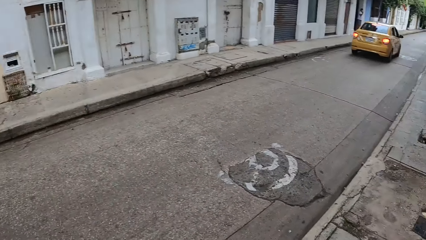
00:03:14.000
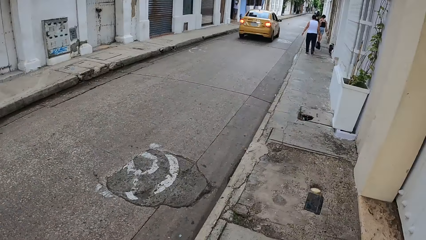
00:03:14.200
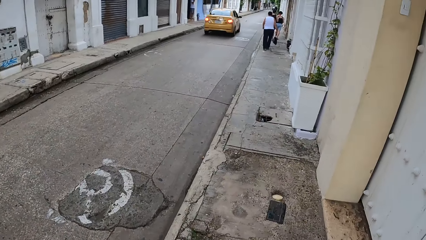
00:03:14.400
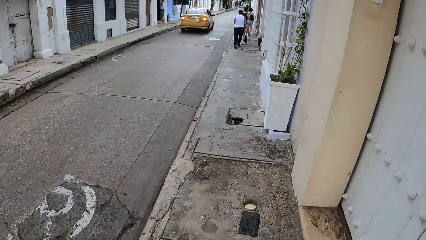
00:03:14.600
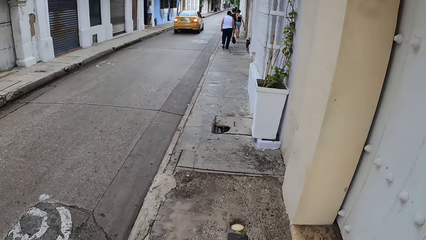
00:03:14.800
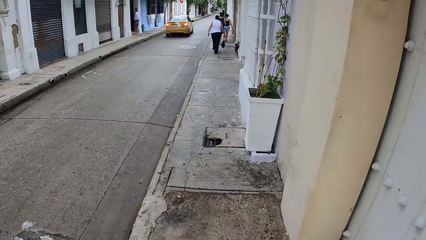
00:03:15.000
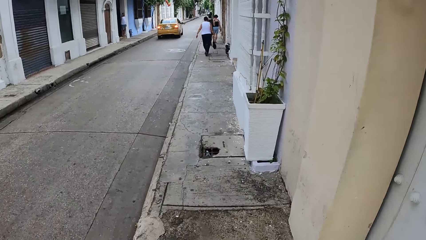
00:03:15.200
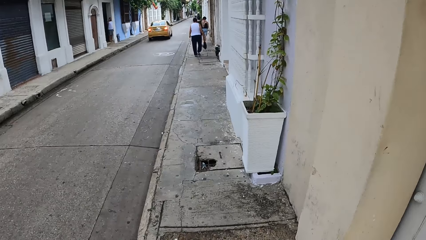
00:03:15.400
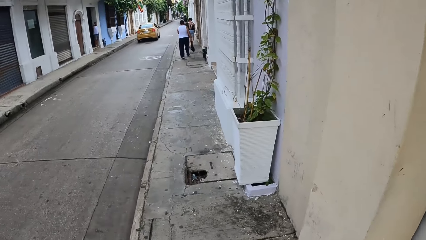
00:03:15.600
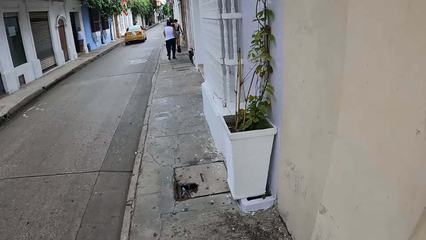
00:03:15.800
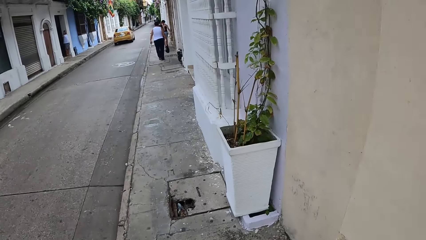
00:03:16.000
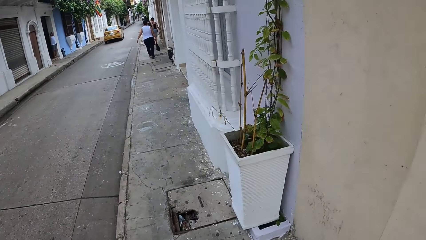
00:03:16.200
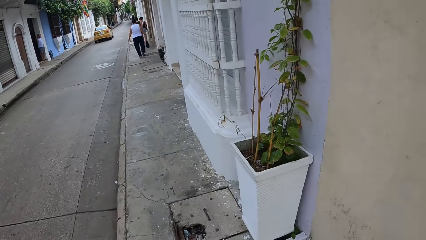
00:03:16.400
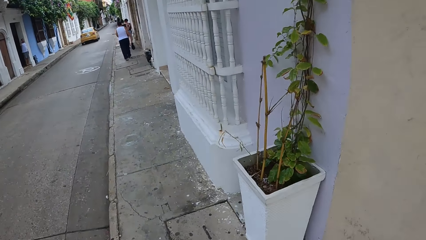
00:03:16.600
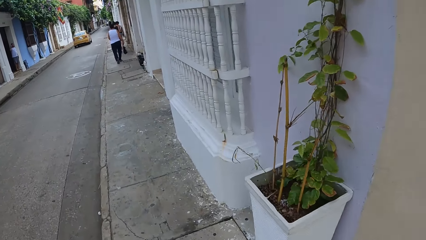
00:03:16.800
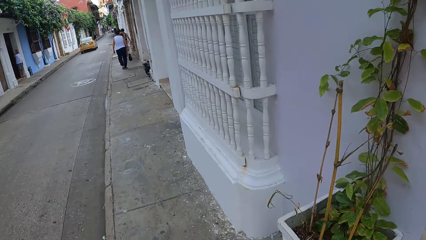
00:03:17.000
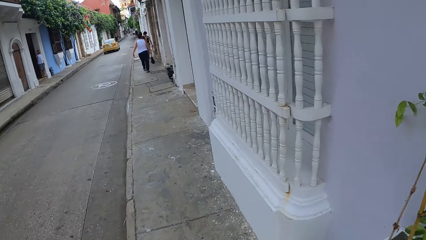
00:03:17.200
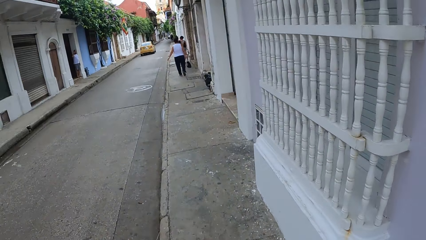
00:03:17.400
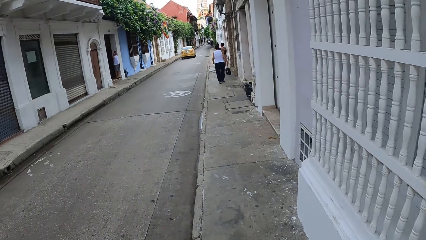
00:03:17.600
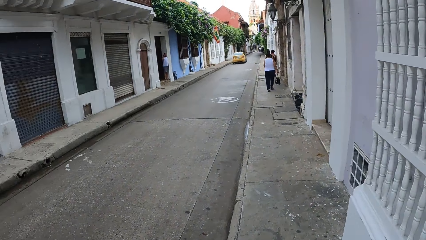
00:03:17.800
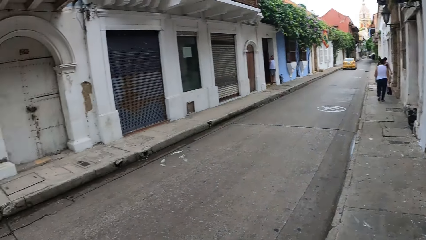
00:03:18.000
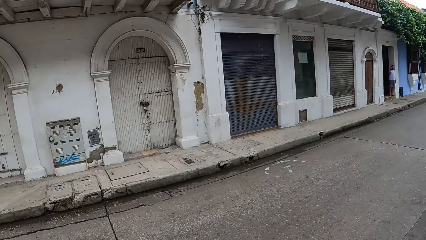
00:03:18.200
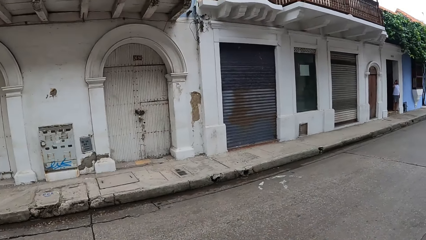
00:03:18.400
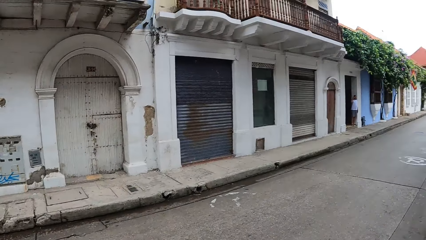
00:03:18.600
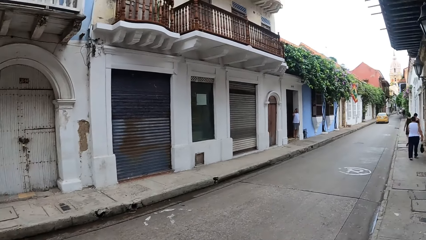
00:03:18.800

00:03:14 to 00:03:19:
The camera wearer looks around the road.

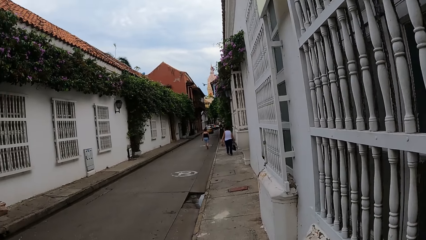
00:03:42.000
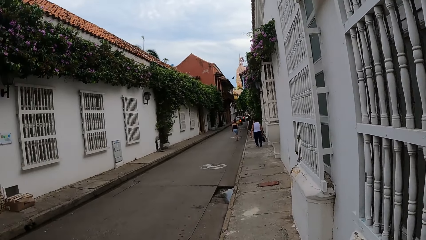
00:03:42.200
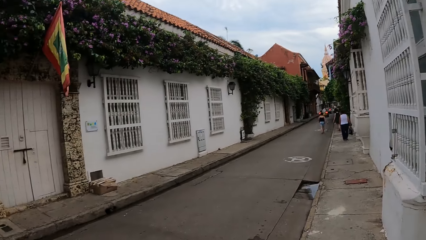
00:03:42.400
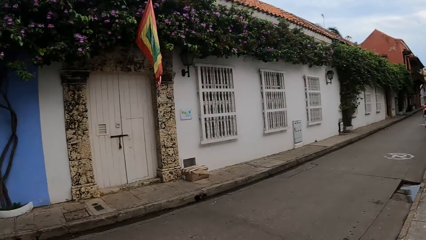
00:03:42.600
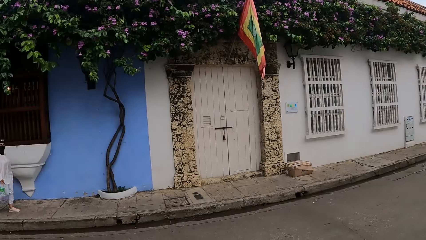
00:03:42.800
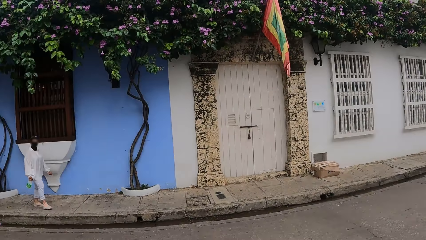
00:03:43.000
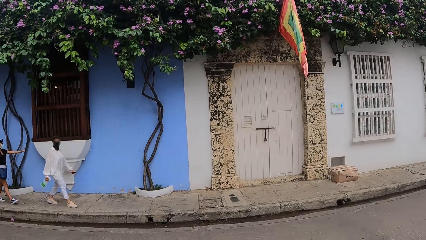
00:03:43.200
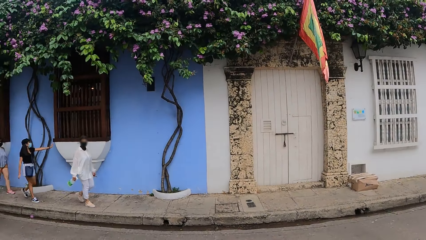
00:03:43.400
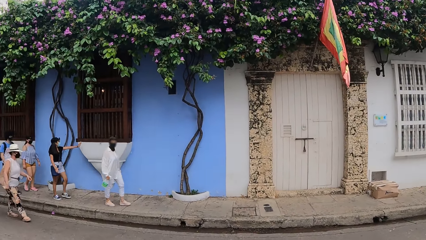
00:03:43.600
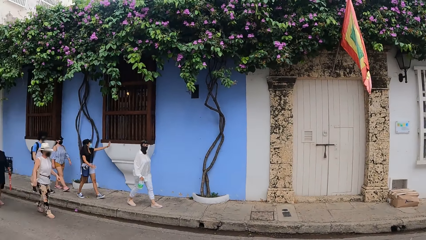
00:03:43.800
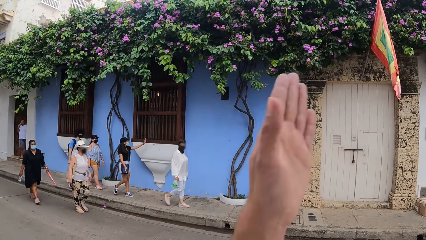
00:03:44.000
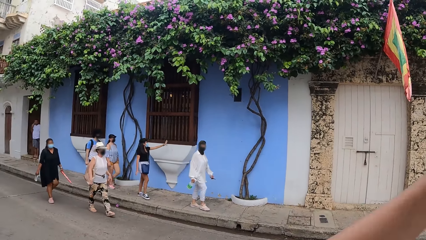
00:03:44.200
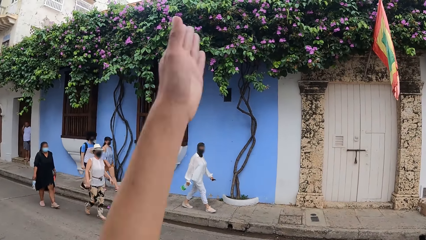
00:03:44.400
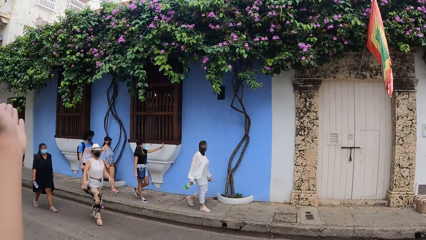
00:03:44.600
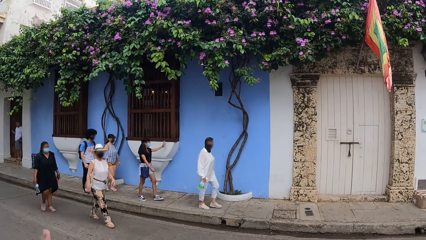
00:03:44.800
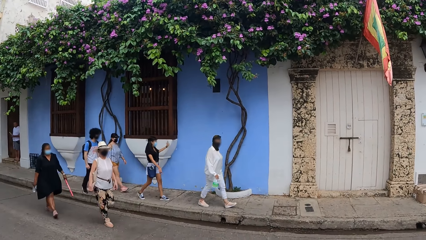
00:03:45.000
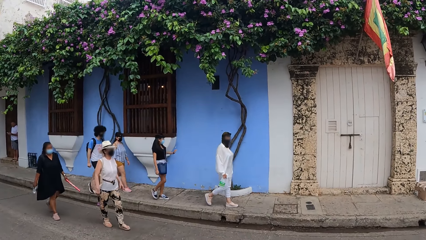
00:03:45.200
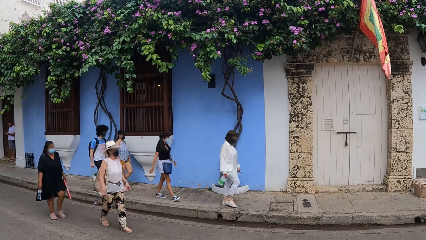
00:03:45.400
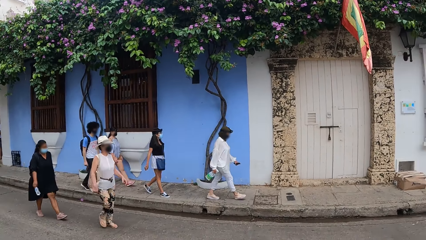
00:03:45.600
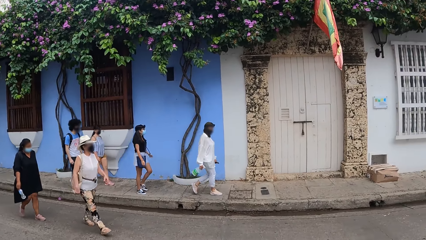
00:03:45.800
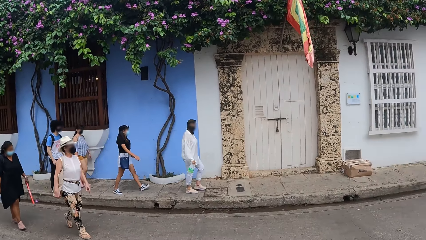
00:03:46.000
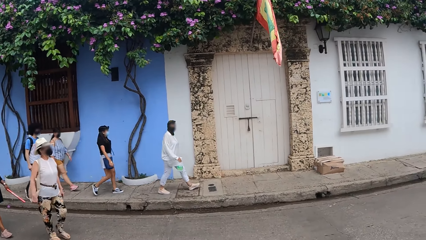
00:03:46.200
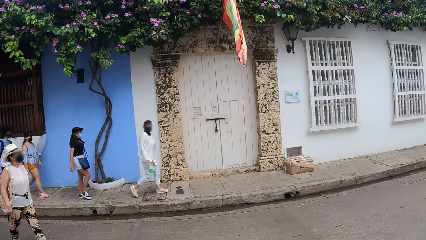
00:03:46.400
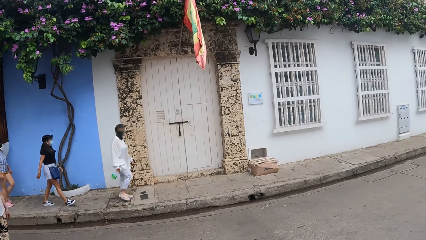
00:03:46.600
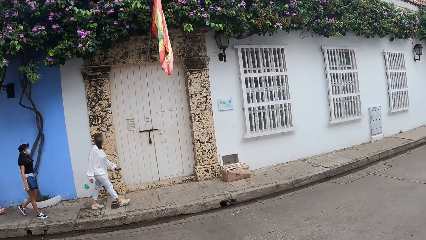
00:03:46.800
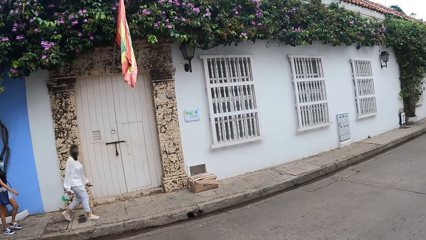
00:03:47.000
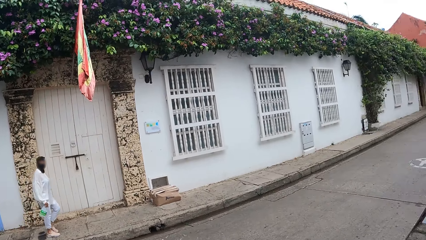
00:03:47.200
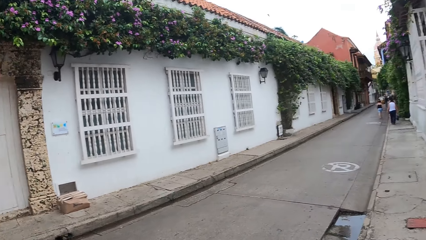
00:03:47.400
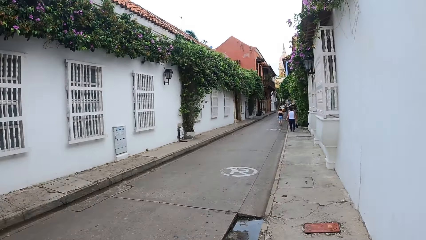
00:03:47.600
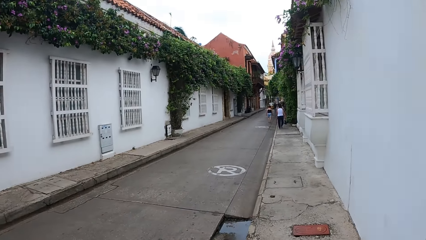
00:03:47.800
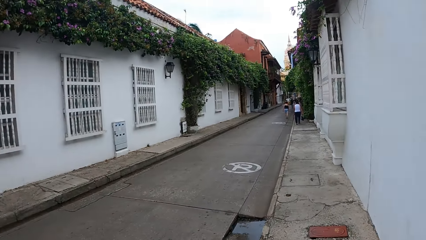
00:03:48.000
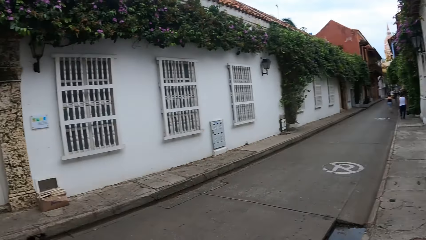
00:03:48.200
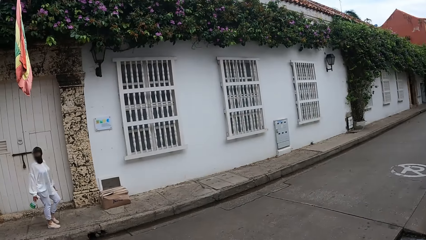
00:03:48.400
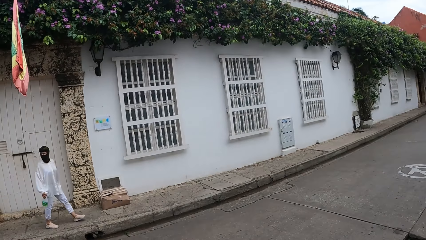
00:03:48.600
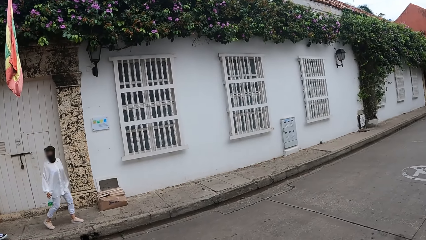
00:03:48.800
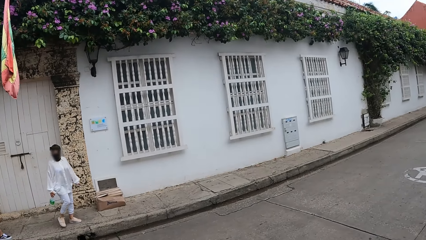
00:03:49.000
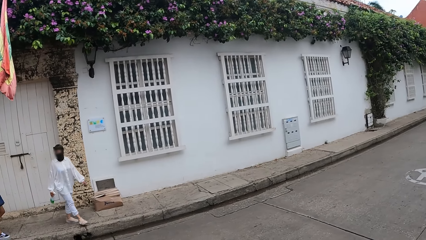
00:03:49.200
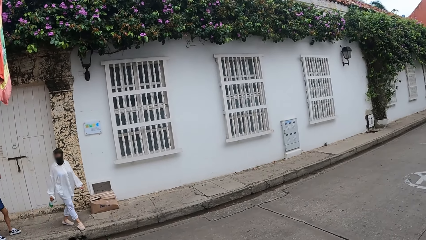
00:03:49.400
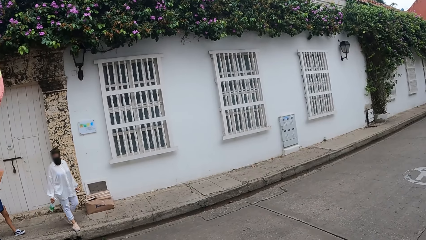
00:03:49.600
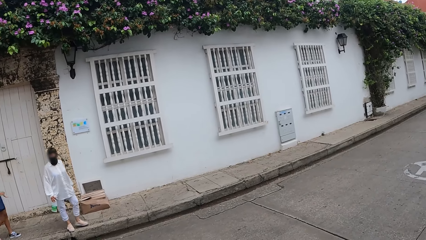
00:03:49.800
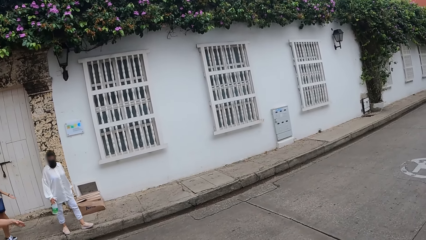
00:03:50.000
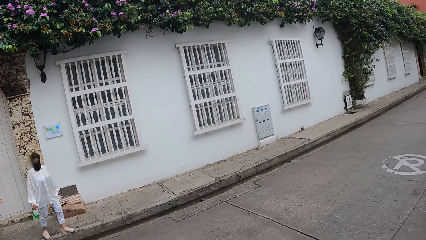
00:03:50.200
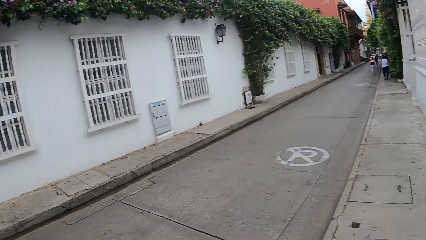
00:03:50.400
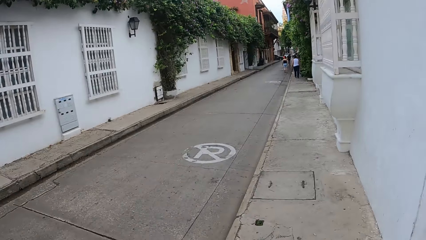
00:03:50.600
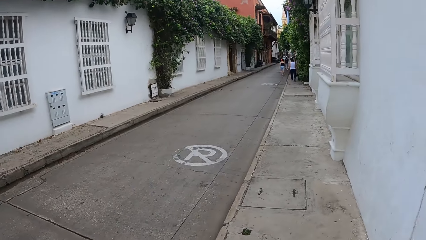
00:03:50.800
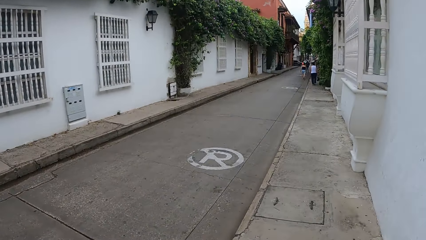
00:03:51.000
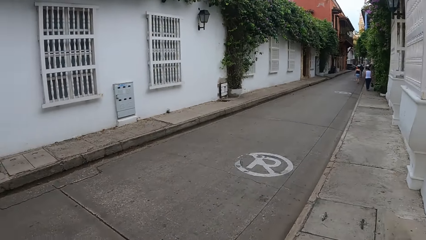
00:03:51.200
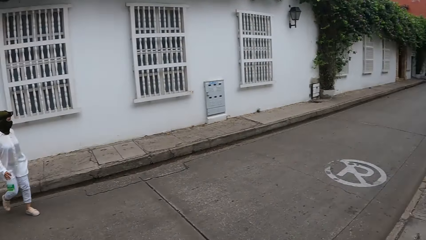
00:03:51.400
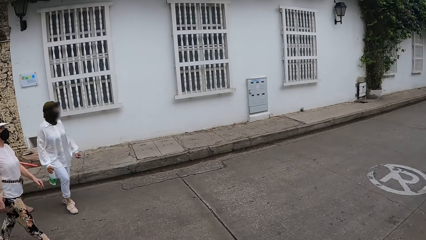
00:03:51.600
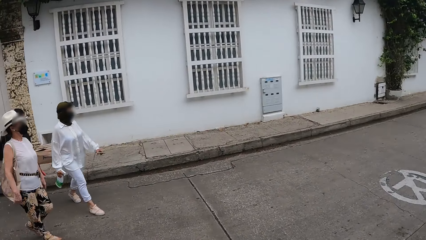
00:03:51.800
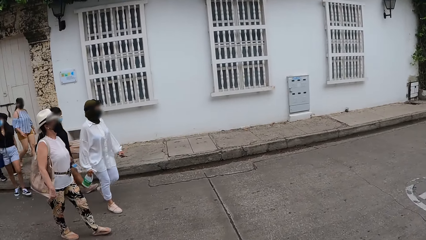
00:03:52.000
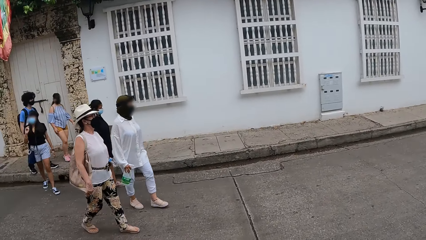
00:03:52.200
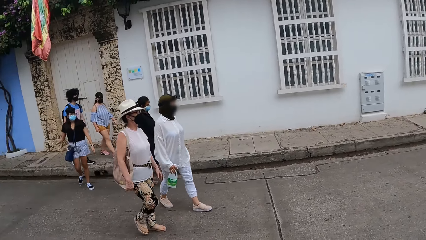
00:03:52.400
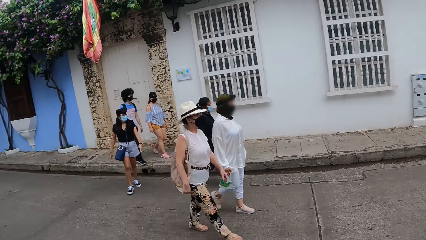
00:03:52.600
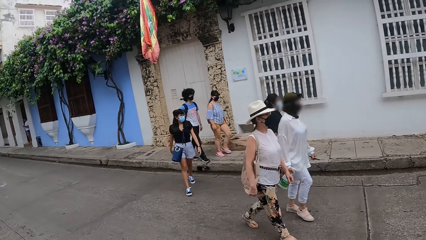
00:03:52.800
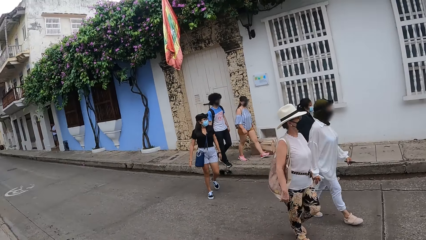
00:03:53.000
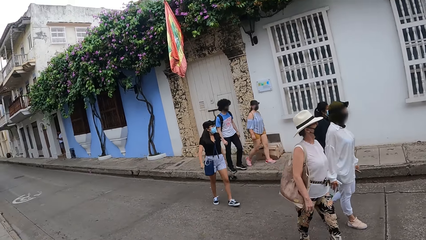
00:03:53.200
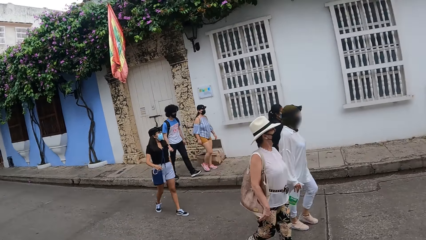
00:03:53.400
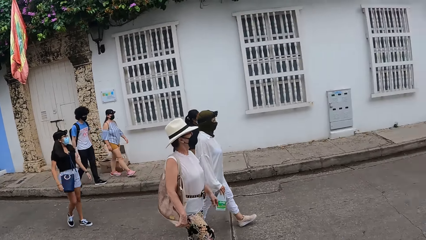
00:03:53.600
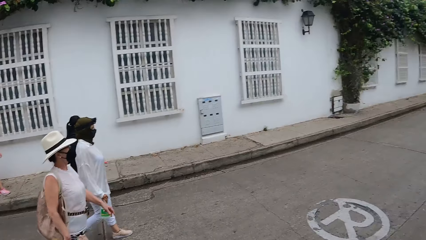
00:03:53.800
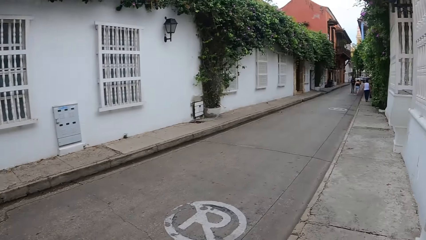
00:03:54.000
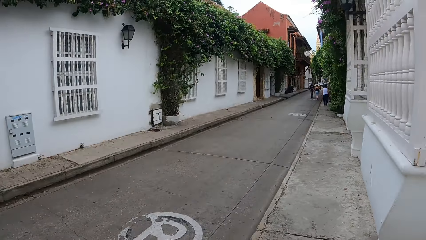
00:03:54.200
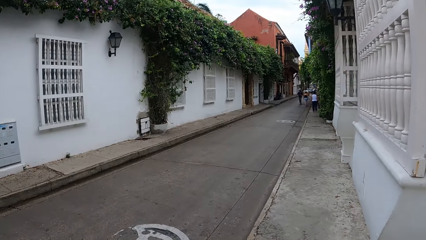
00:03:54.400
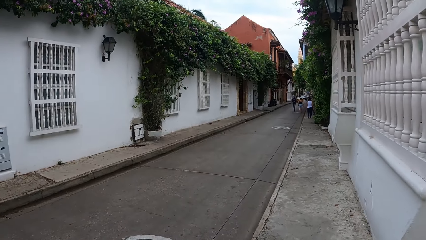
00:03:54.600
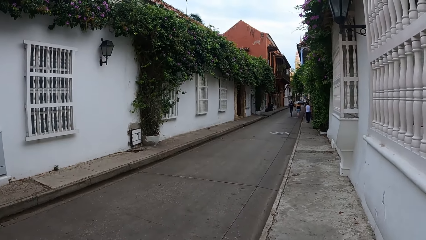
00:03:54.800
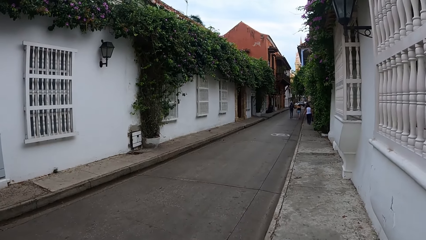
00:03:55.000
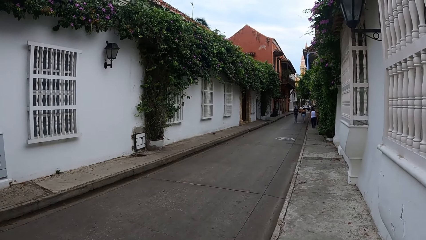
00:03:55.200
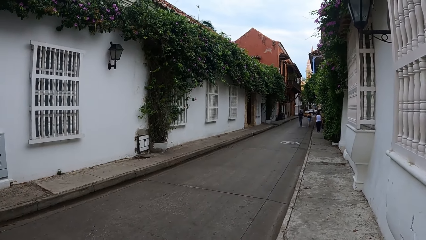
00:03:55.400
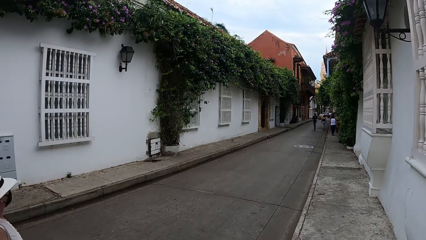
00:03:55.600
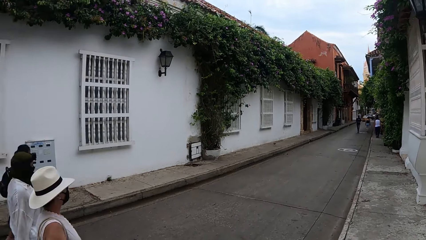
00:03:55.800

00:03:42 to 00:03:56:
The camera wearer gestures with his hand. He puts the hand down. A woman crosses the road. The camera wearer walks beside the building. He looks around the street.
